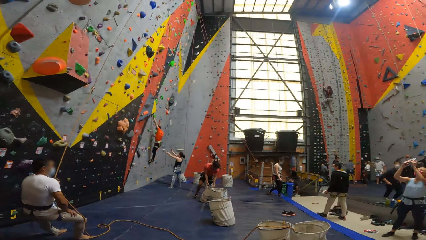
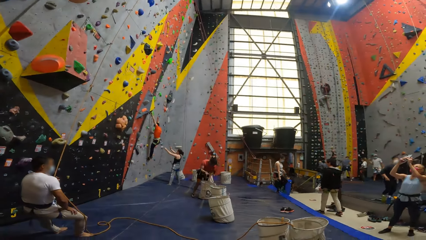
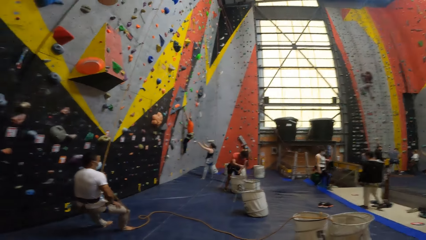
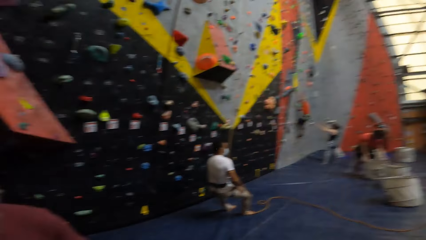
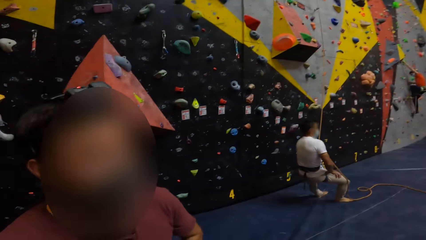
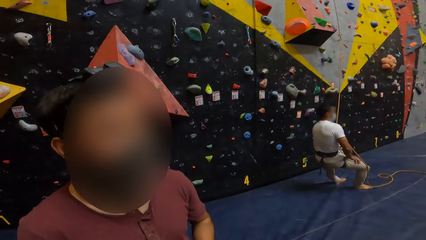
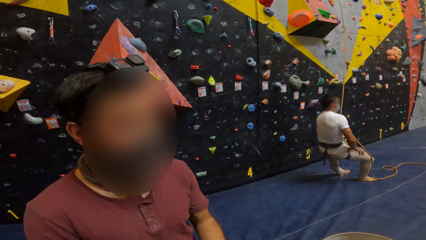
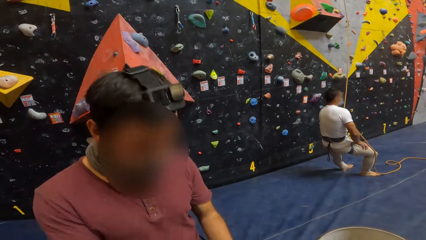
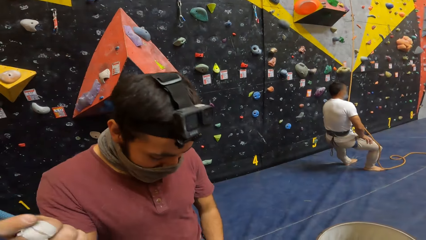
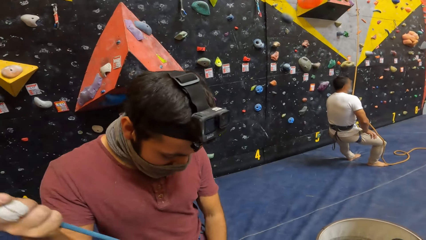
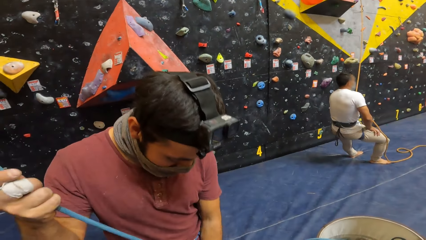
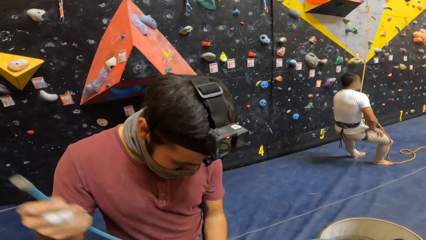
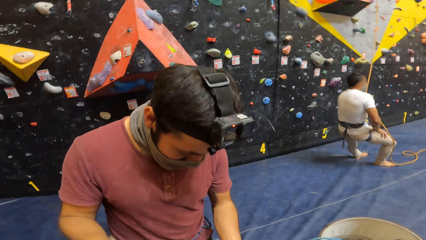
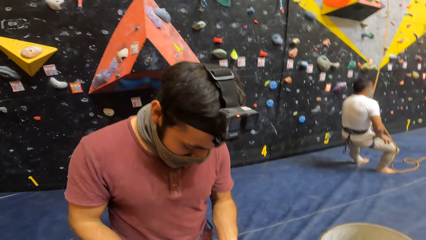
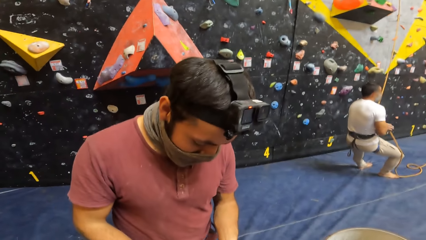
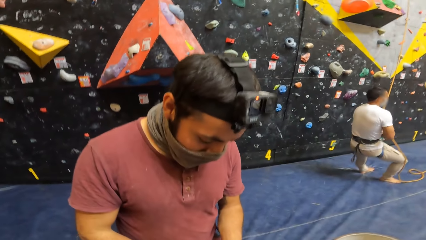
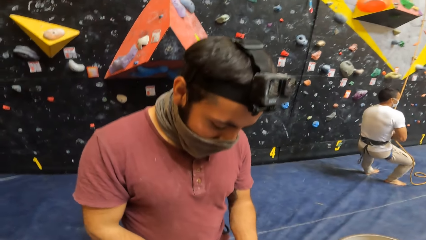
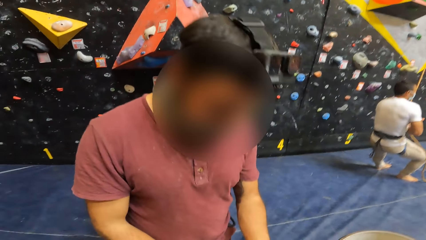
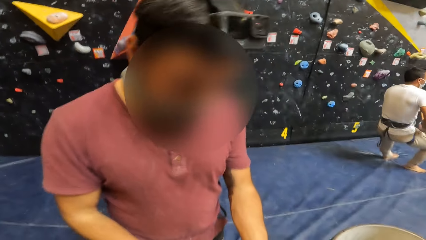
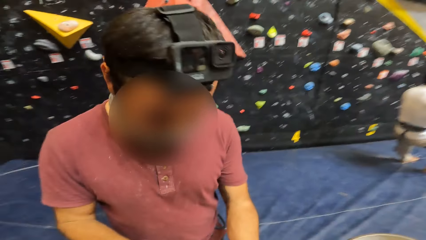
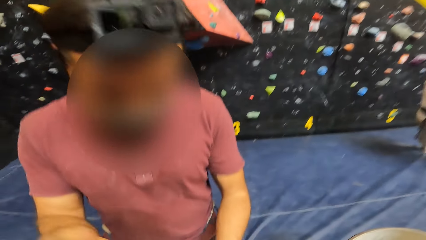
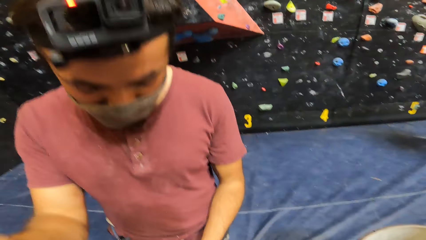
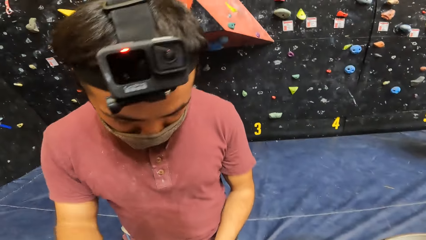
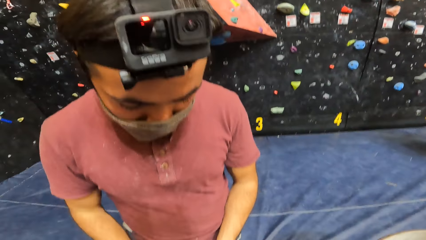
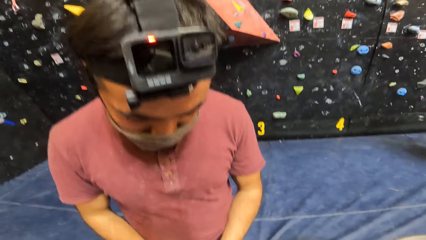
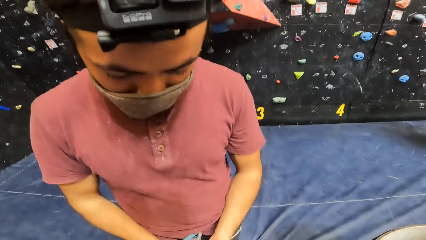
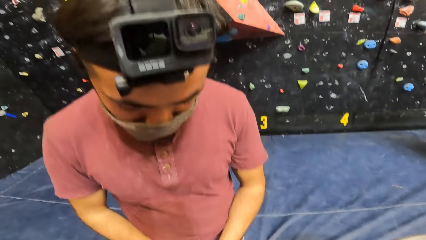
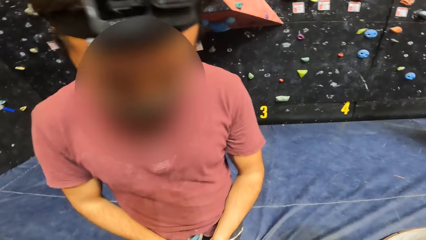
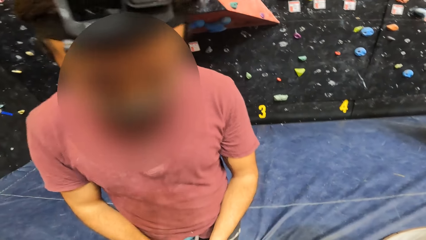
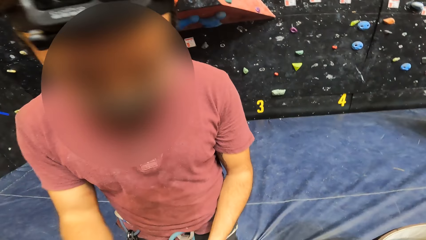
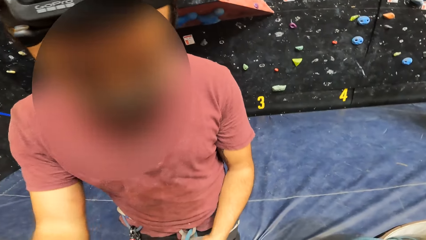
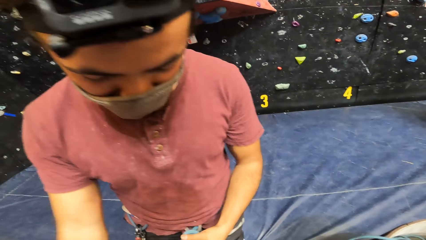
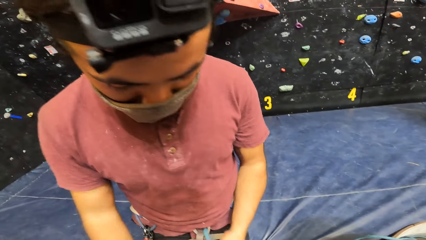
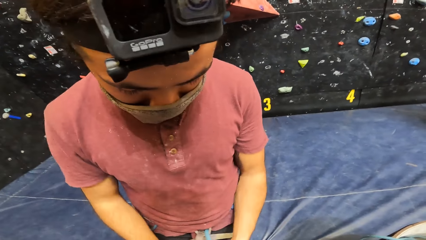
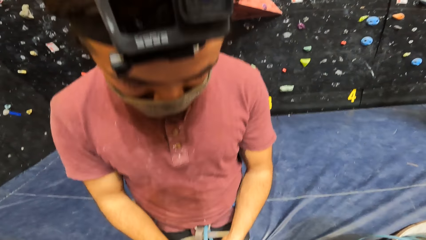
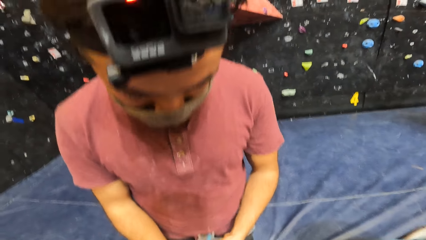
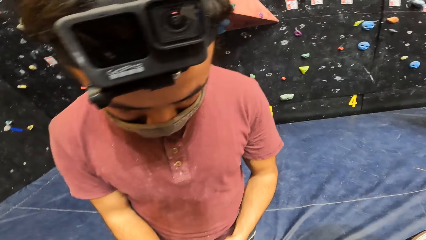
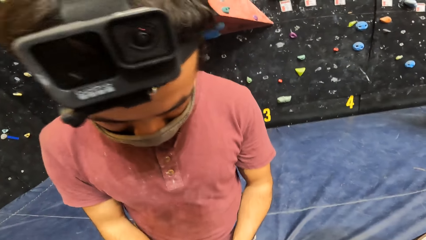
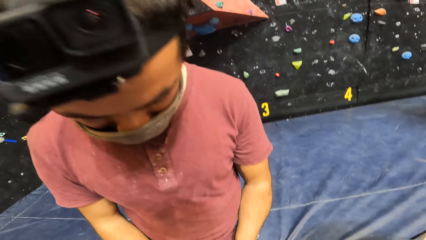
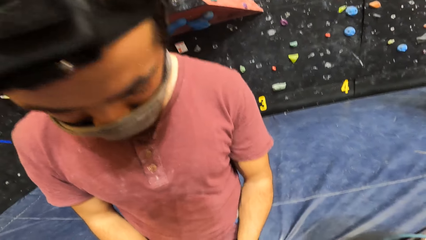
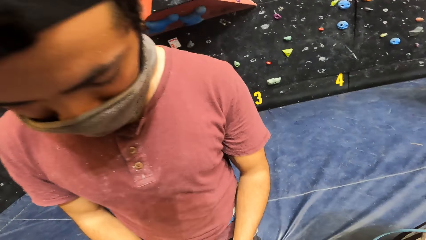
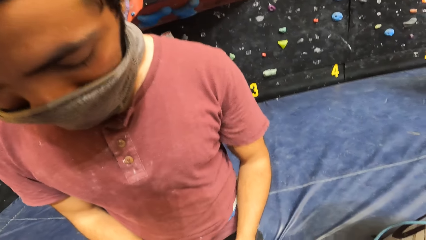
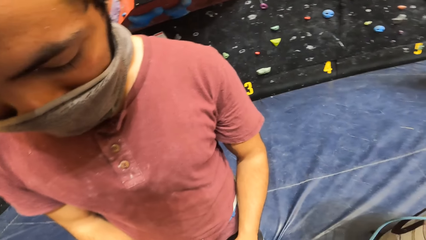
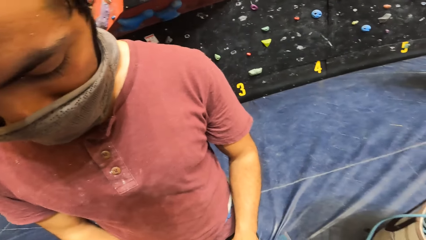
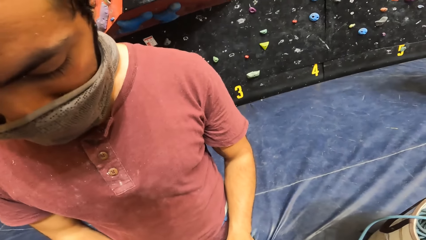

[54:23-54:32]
The camera wearer looks at a man. They interact with the man.

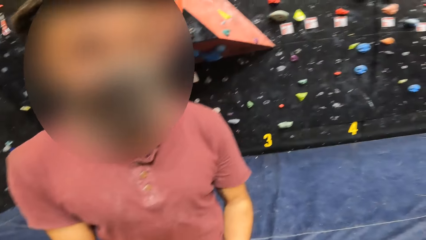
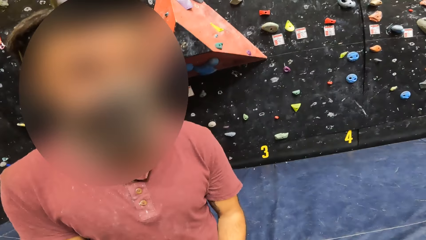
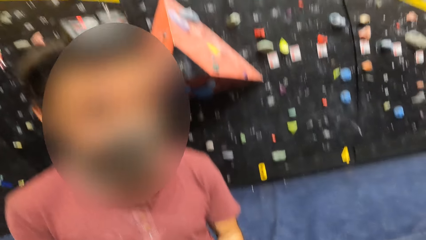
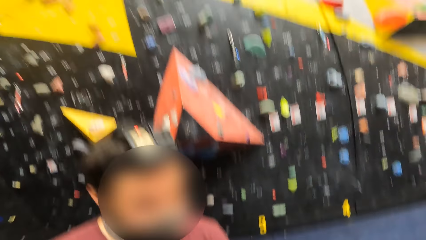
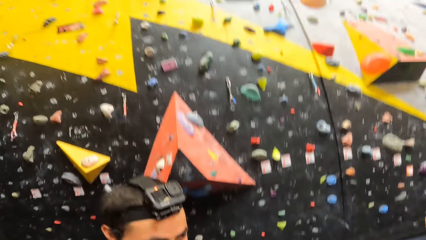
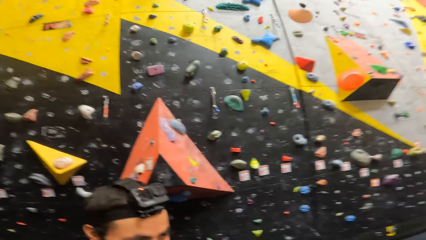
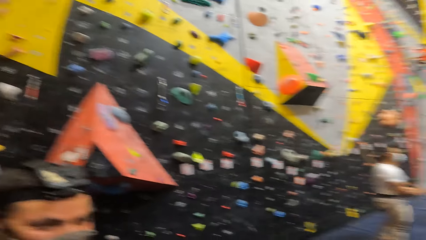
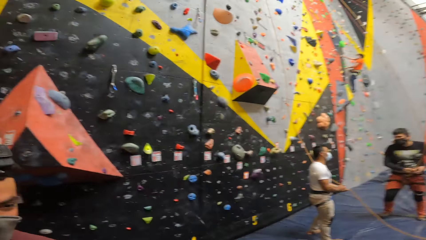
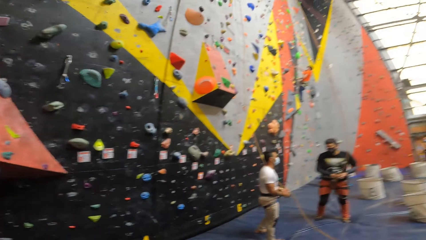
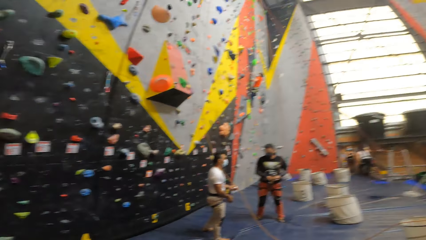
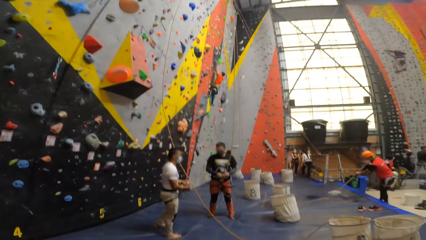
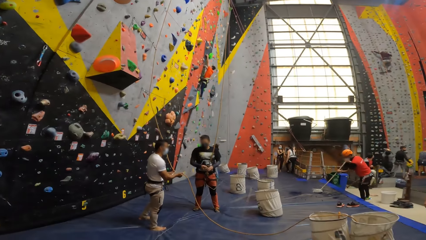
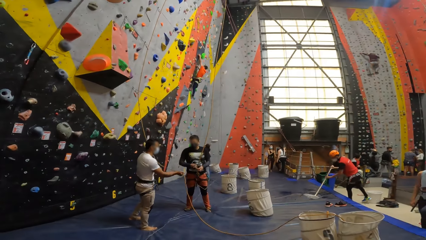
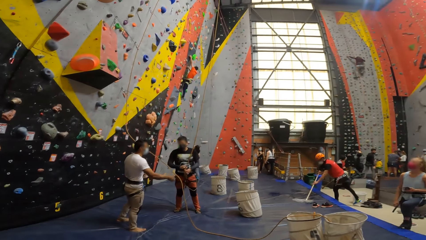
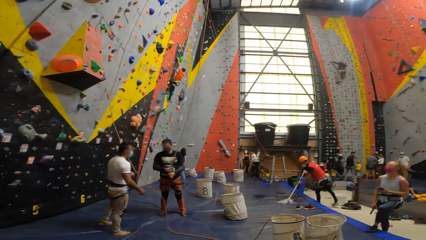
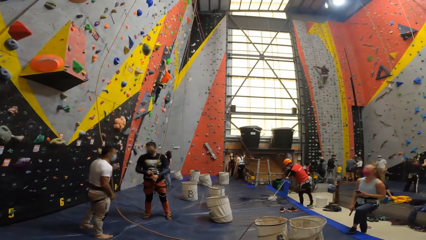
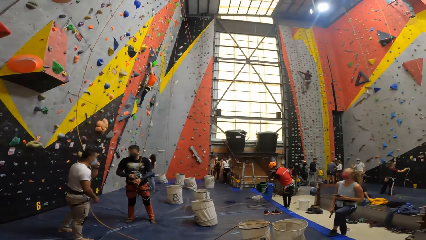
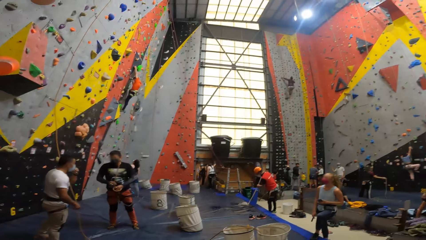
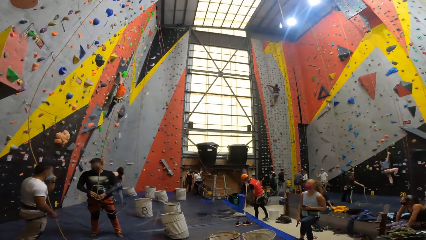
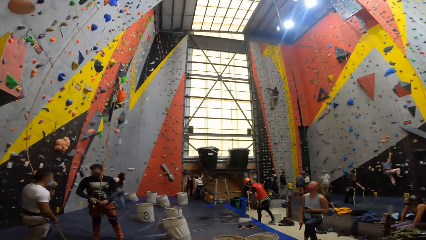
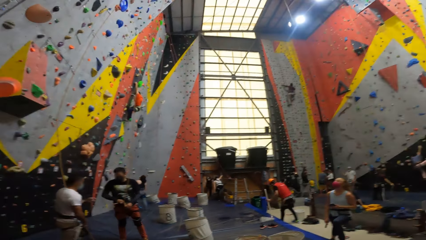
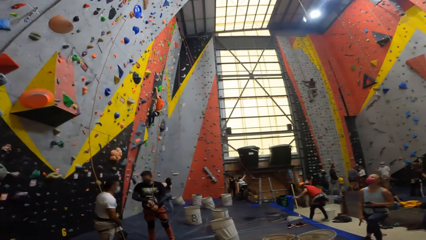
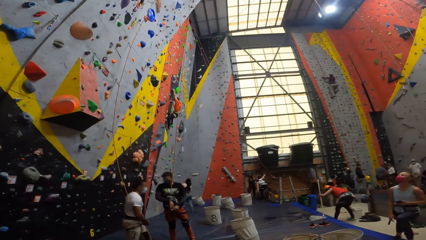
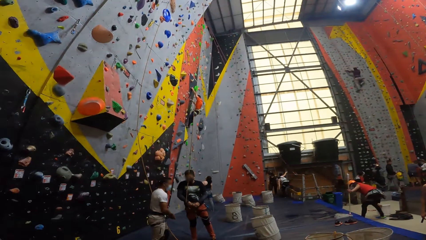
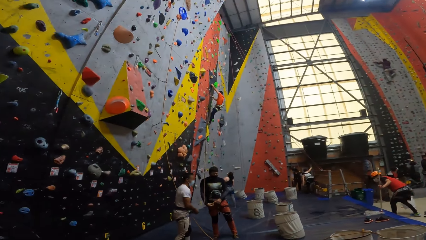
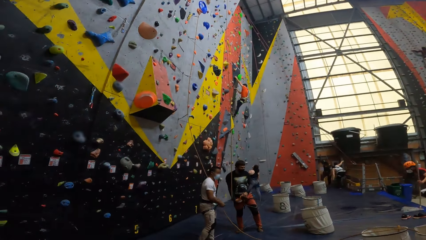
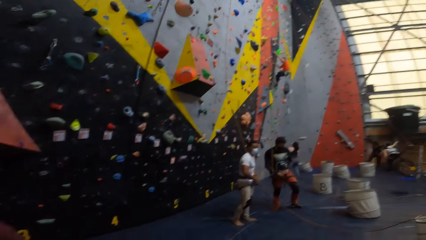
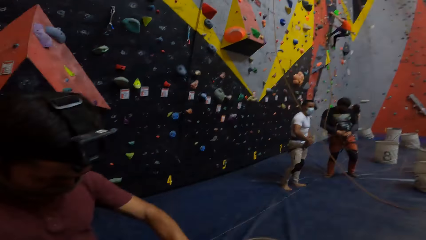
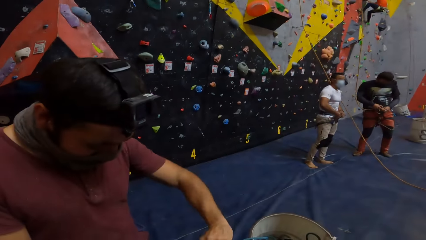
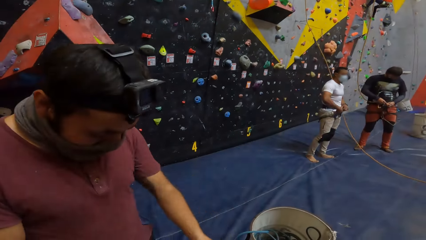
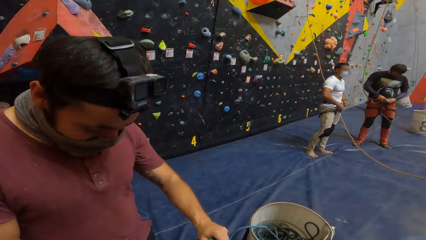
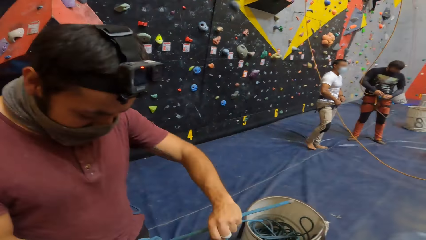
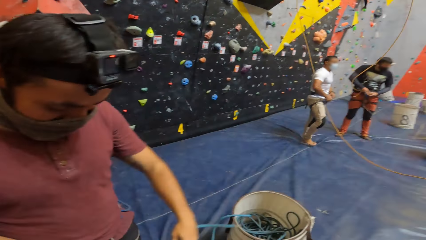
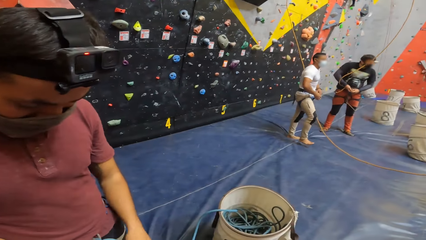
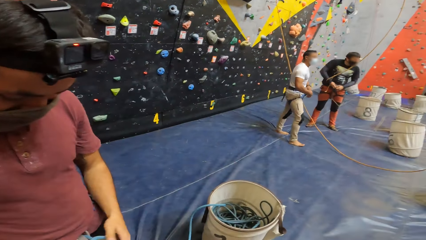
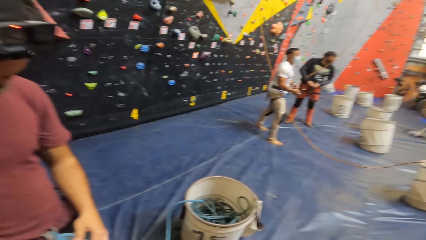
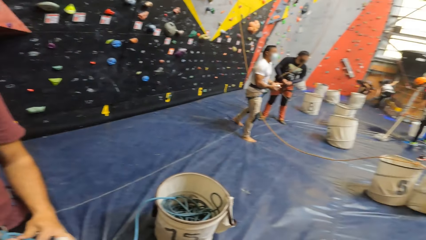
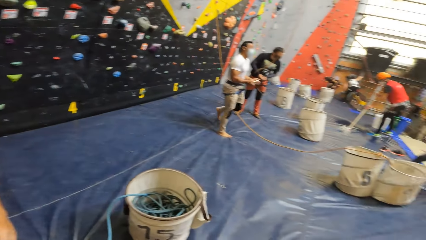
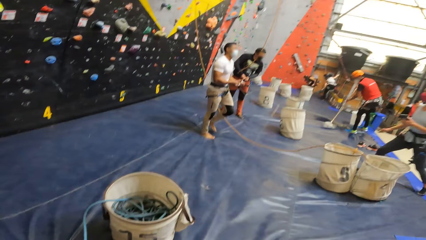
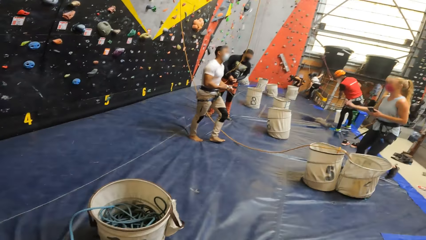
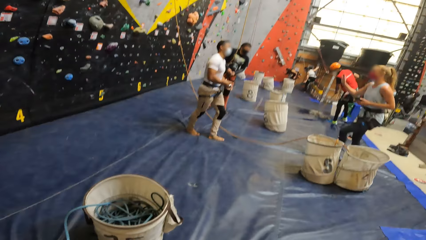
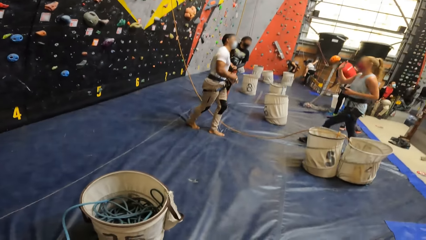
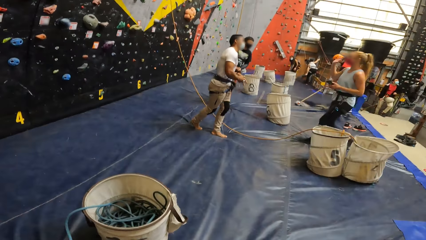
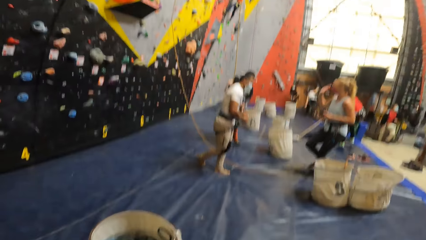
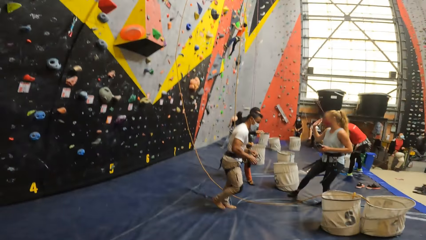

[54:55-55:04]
The camera wearer looks around.
